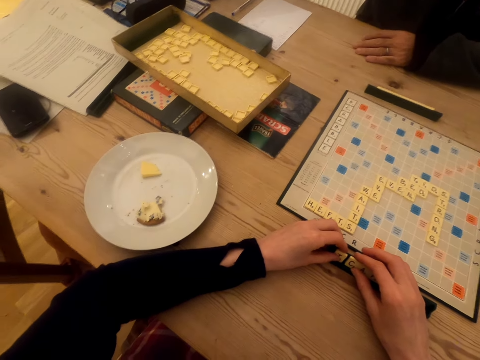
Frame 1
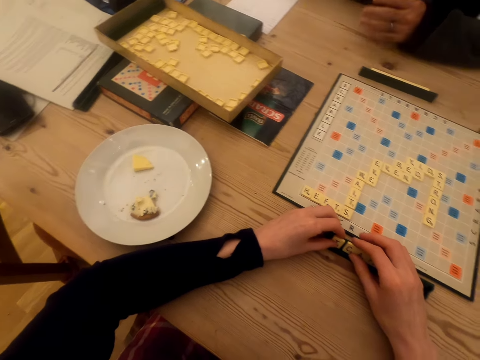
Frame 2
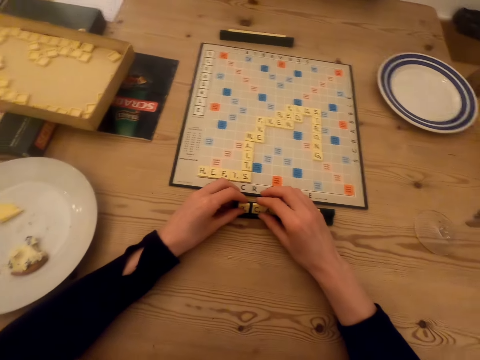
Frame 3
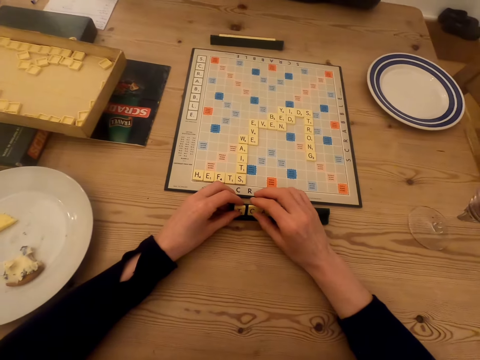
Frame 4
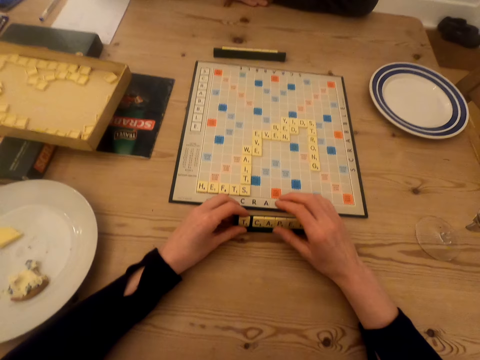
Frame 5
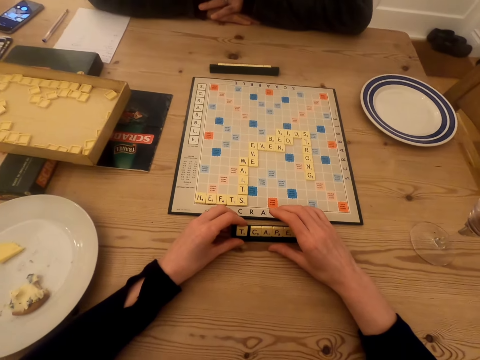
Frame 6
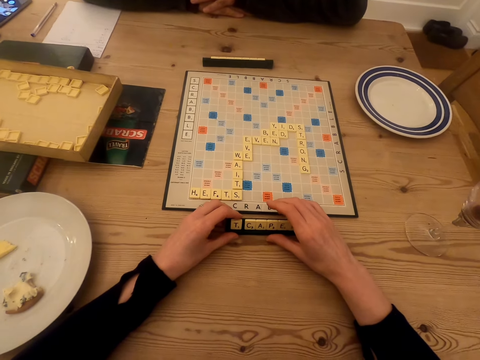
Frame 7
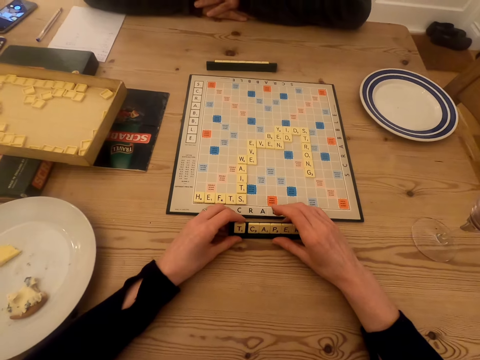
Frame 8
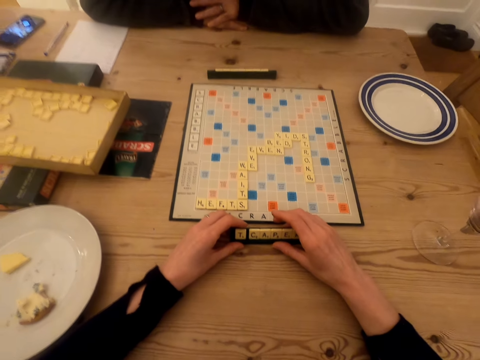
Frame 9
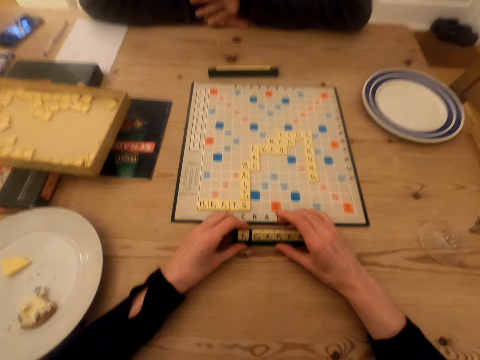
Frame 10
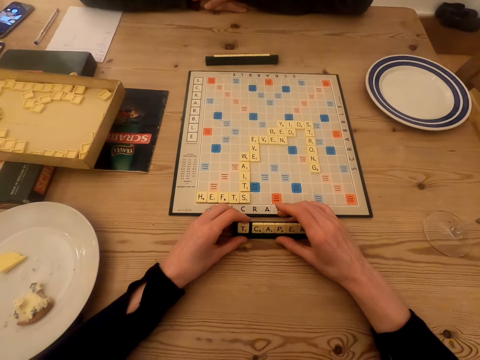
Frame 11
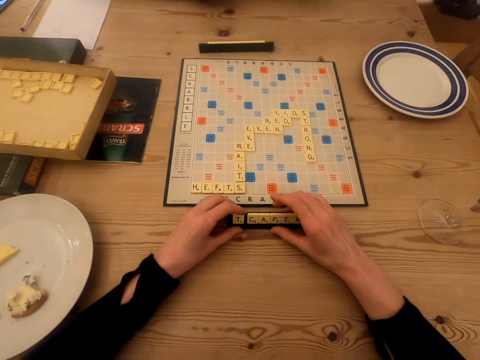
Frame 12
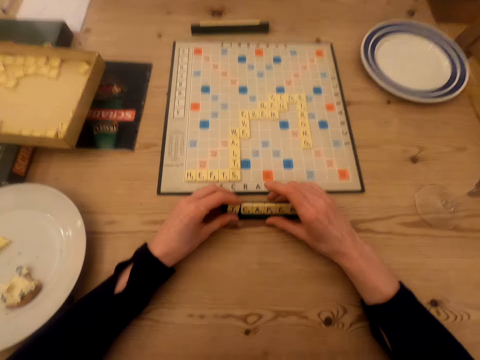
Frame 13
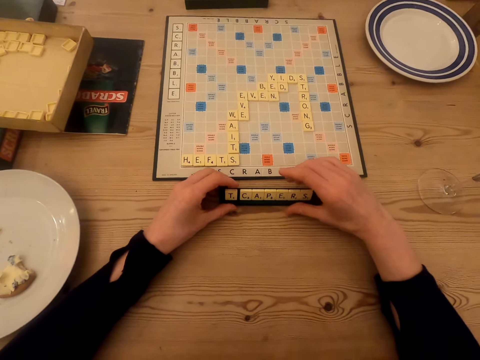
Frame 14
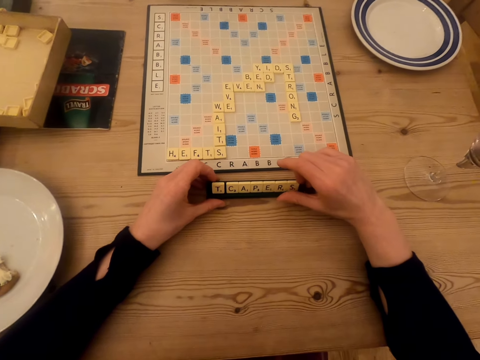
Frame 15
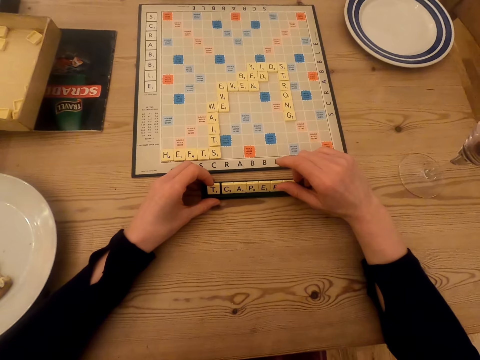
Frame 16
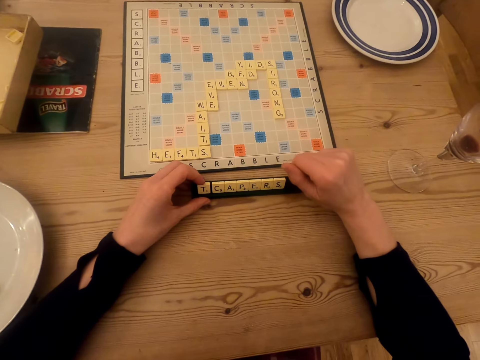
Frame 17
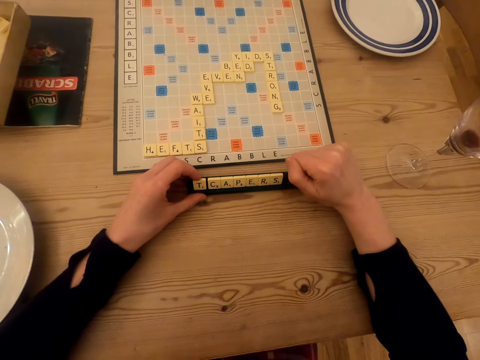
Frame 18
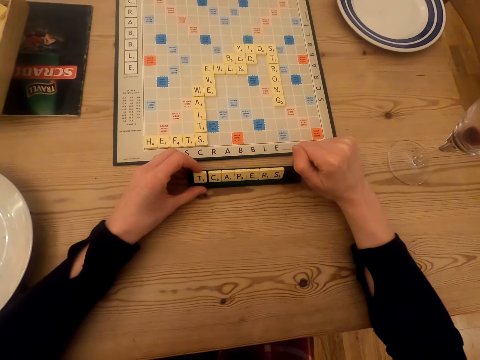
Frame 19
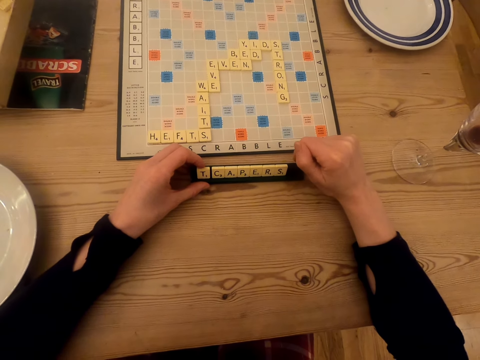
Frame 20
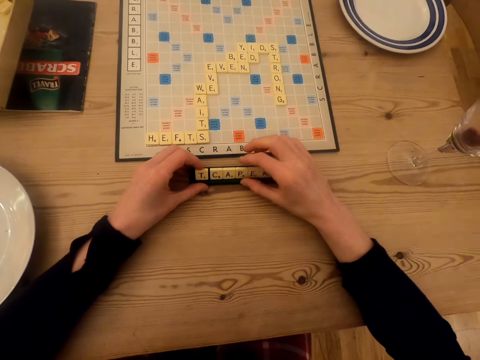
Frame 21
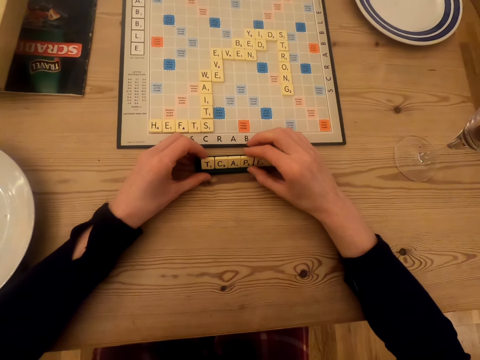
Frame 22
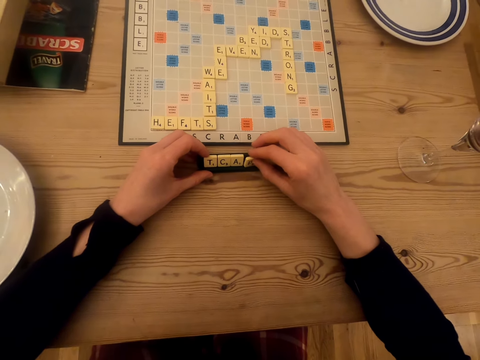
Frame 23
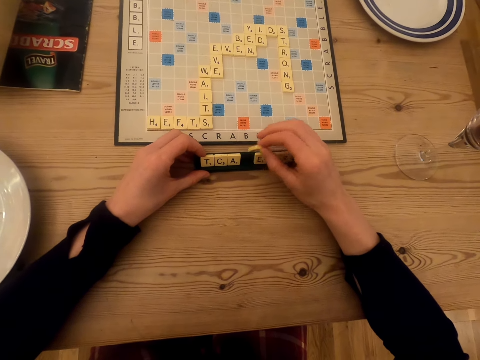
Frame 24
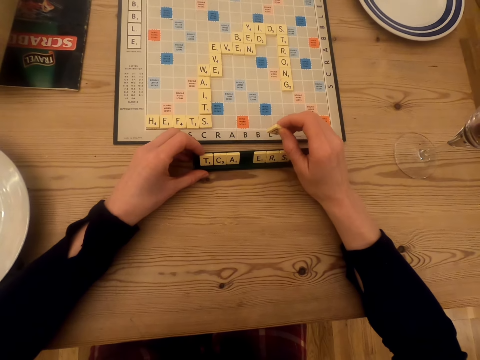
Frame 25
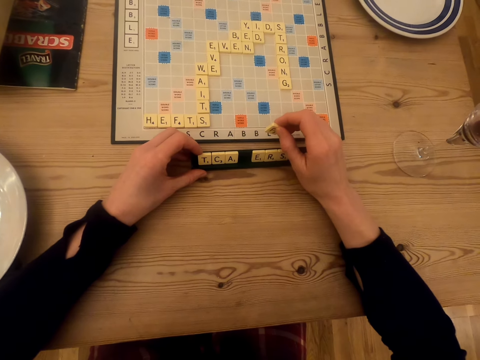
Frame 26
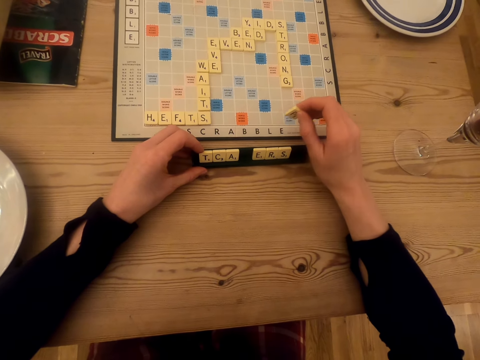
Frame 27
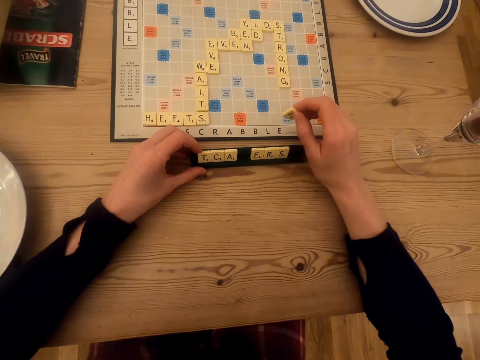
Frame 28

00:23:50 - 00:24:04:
The camera wearer talks in the room. A man moves the hand. The camera wearer interacts with the man. The man stares at the scrabble board. The camera wearer picks up the scrabble tile. They stare at the scrabble tiles.

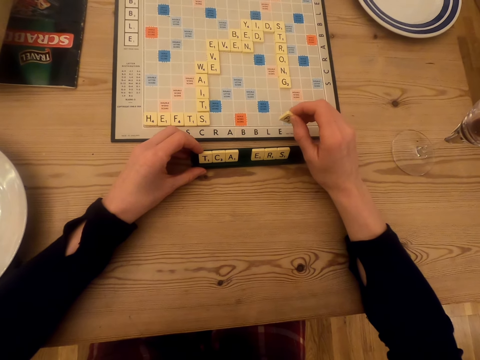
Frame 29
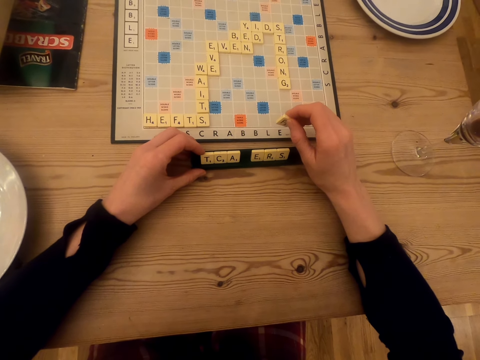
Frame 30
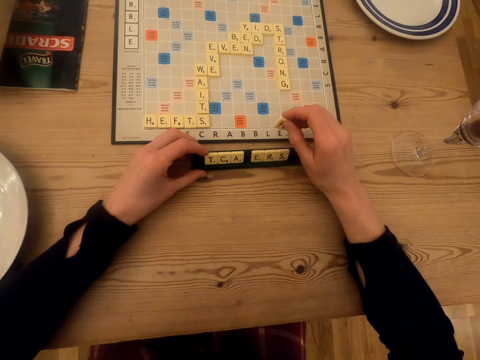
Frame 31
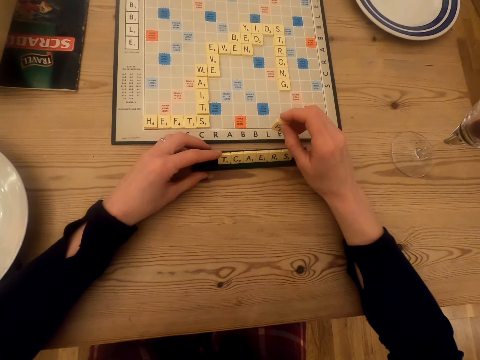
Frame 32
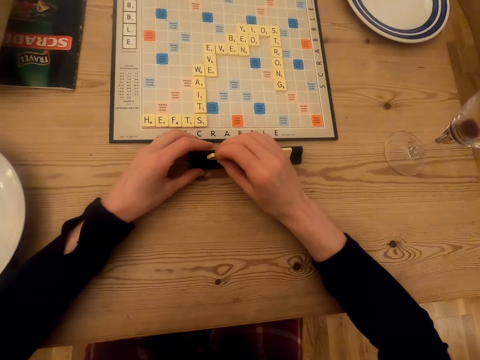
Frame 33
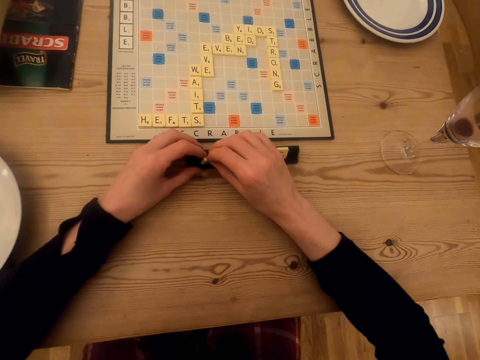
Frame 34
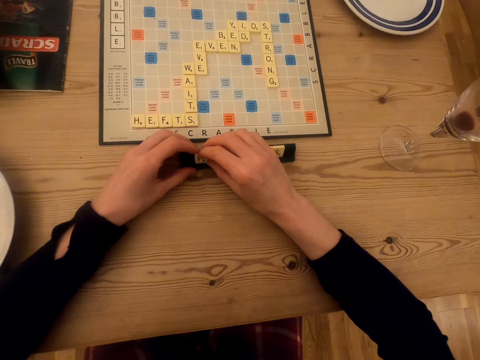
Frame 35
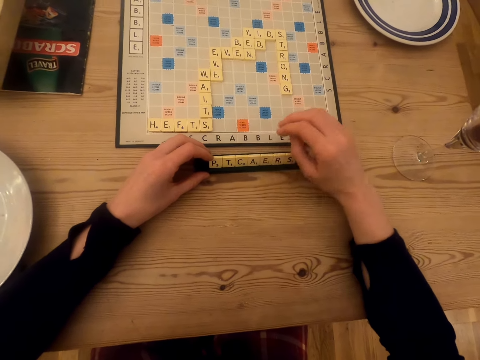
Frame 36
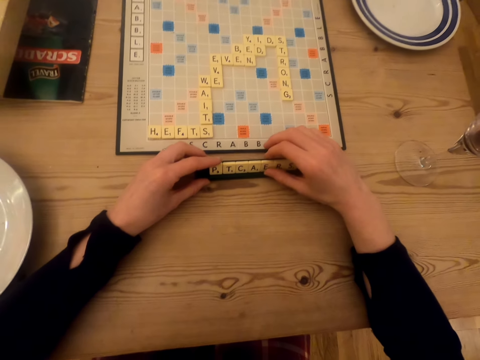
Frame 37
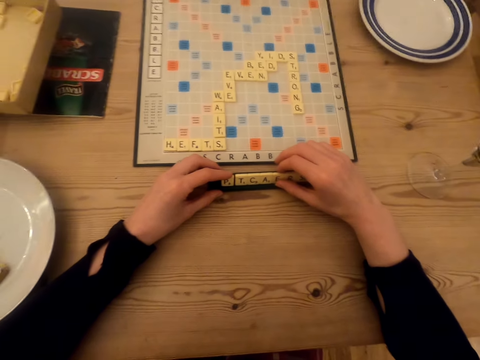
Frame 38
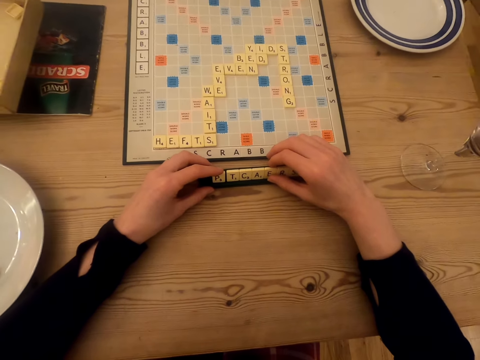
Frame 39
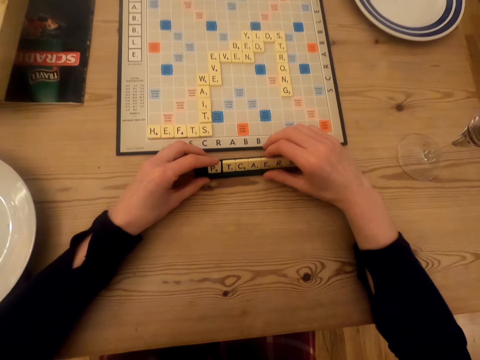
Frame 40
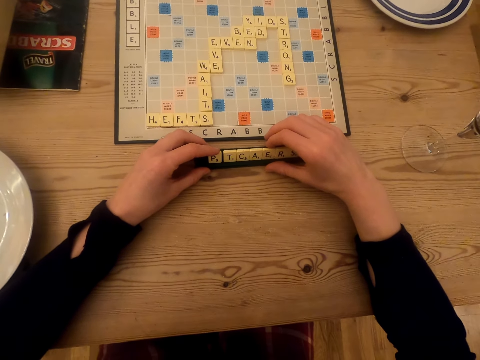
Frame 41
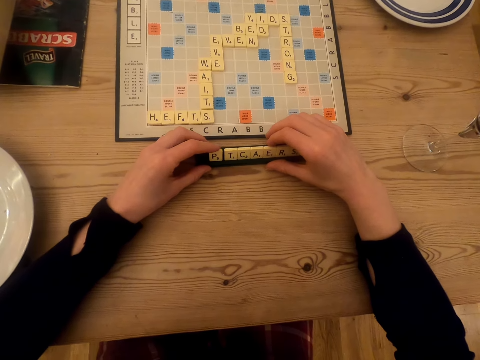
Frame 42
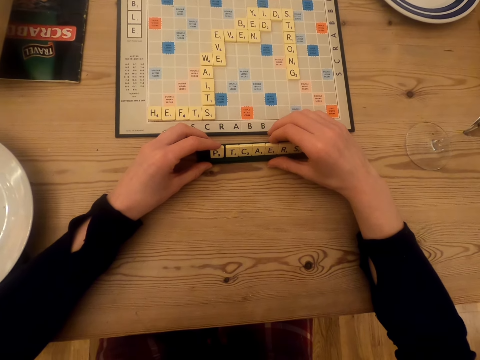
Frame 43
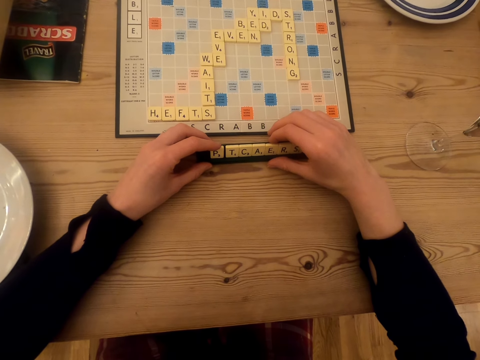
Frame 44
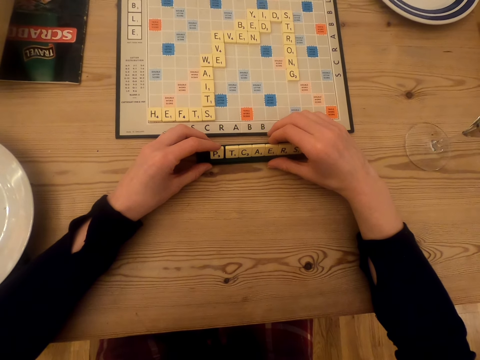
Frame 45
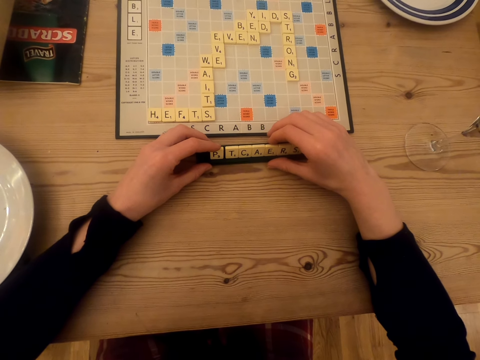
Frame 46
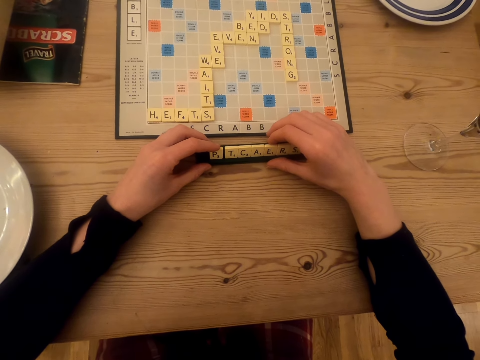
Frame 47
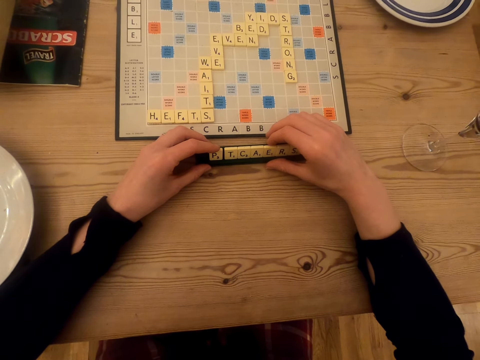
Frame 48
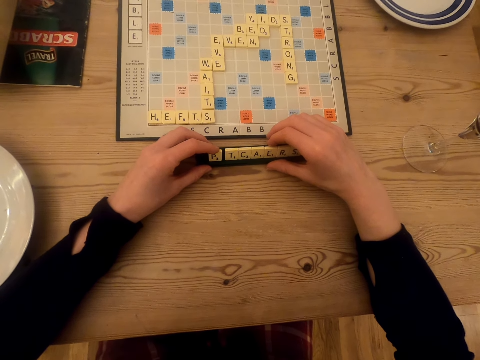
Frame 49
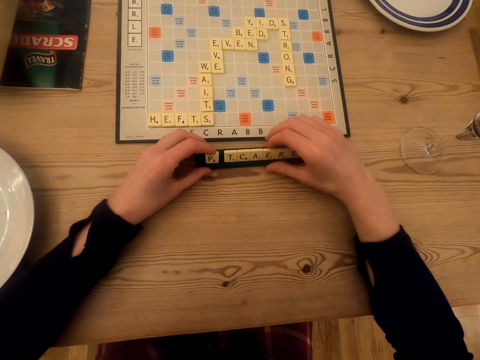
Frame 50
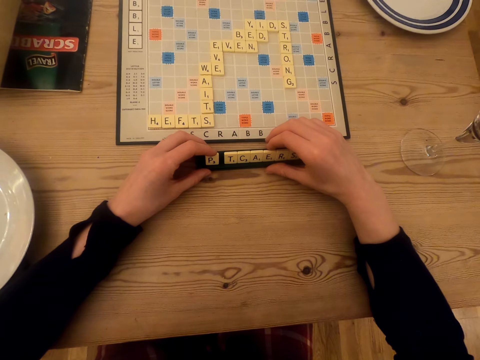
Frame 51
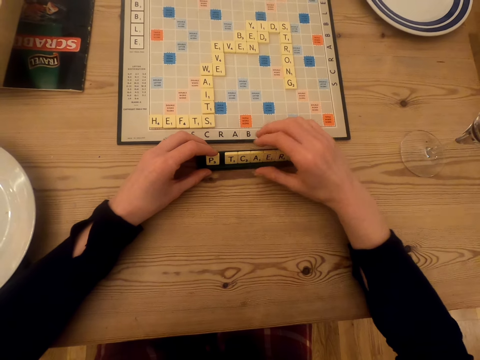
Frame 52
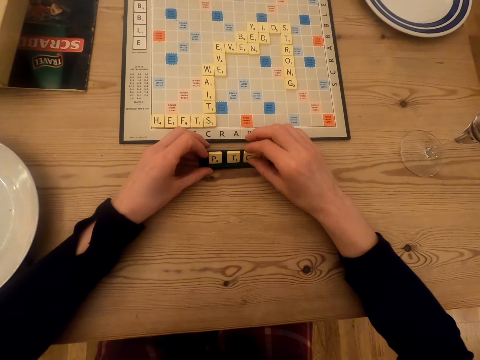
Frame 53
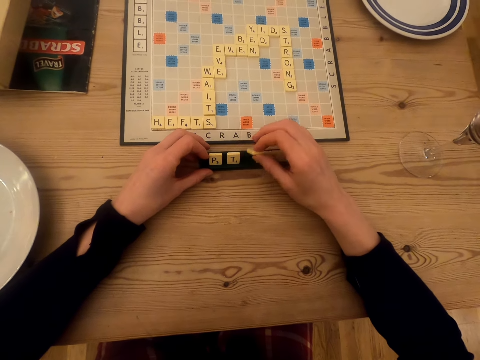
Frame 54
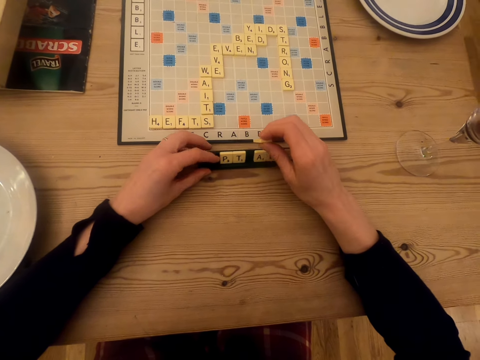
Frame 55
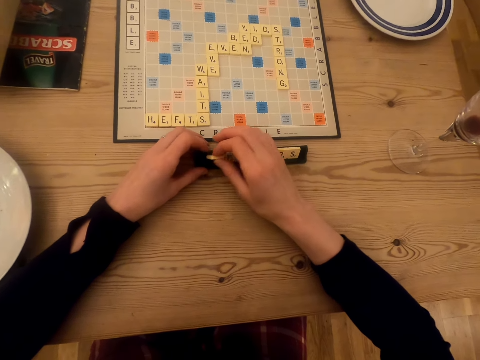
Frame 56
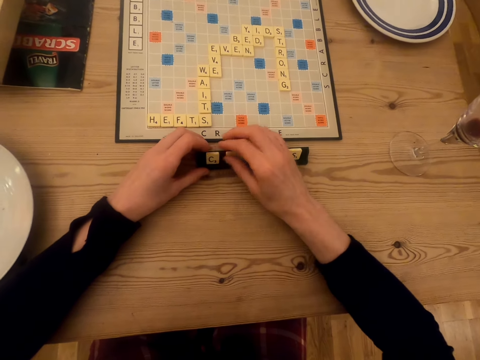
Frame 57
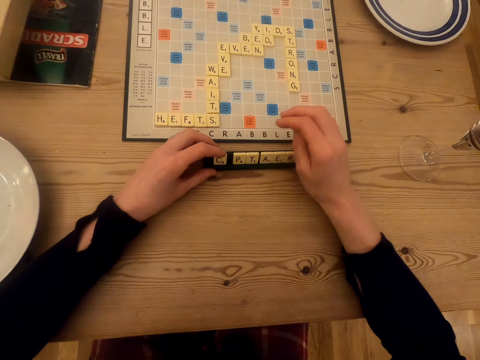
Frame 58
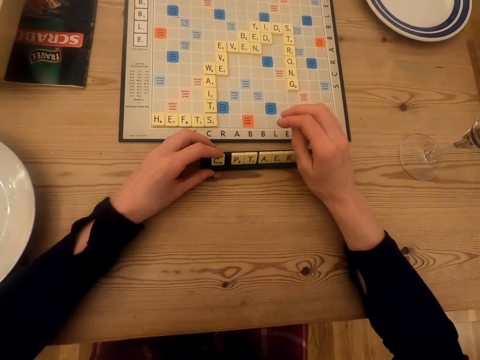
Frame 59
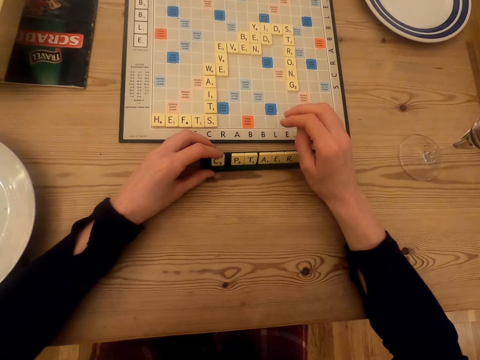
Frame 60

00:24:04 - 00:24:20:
The camera wearer drags the letter tile on the rack. They put the scrabble tile in the scrabble tile holder. They stare at the scrabble tiles. They pick up the scrabble tile, drag the letter tile on the rack, and put the scrabble tile in the scrabble tile holder. They stare at the scrabble tiles.
